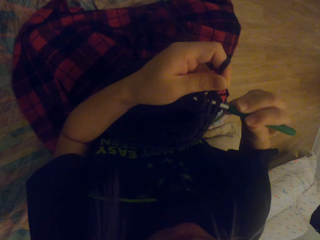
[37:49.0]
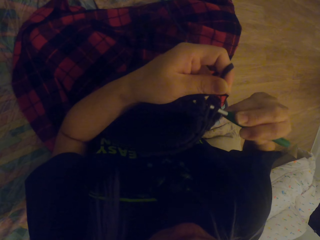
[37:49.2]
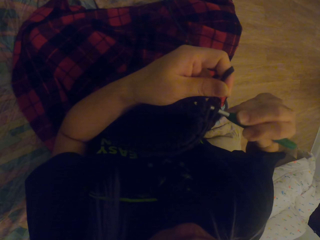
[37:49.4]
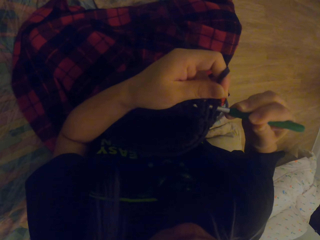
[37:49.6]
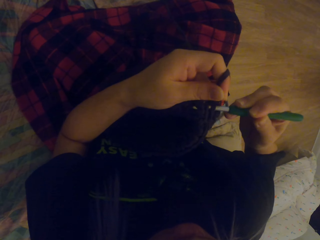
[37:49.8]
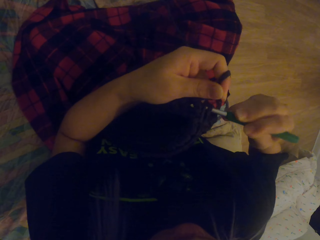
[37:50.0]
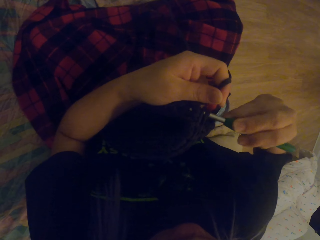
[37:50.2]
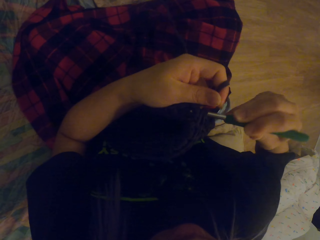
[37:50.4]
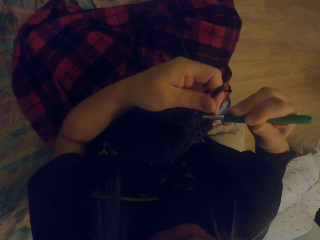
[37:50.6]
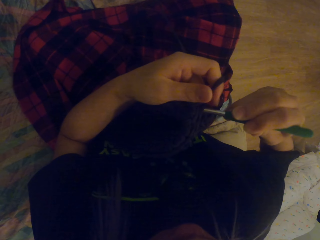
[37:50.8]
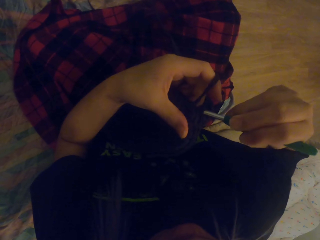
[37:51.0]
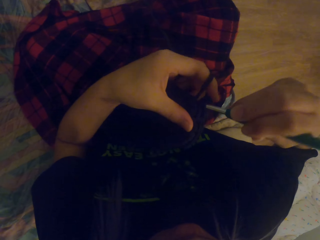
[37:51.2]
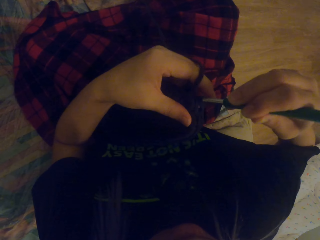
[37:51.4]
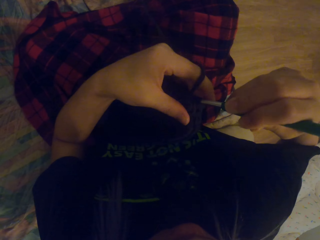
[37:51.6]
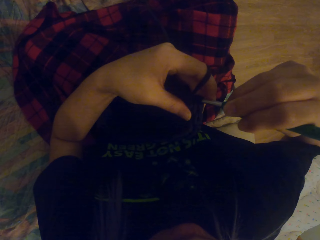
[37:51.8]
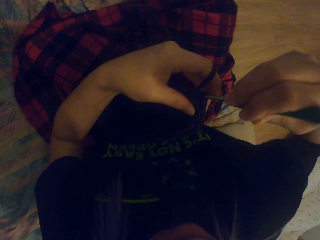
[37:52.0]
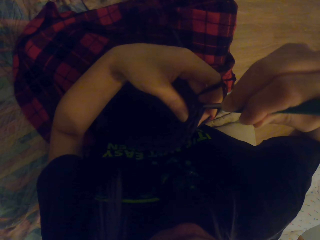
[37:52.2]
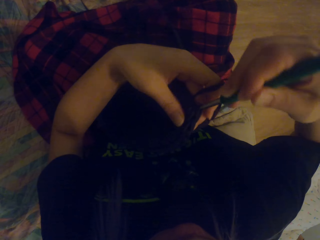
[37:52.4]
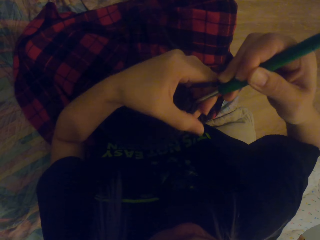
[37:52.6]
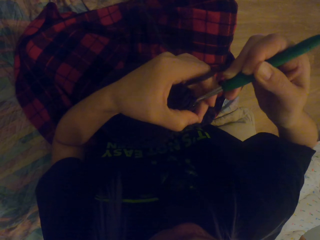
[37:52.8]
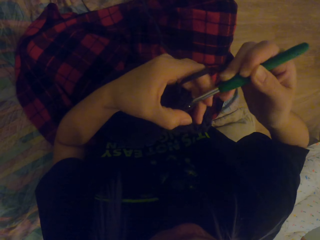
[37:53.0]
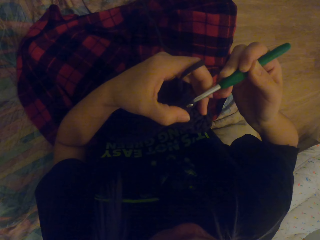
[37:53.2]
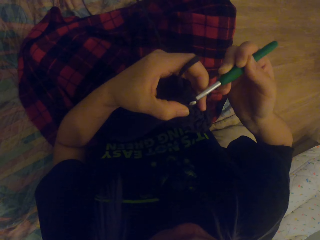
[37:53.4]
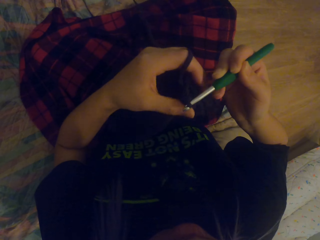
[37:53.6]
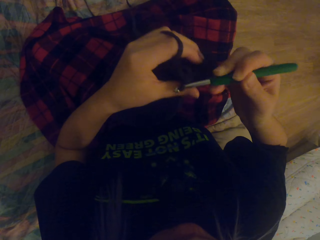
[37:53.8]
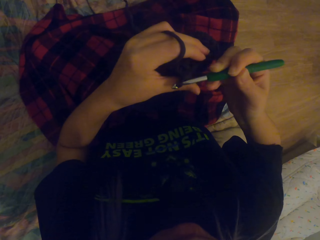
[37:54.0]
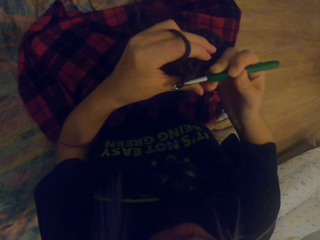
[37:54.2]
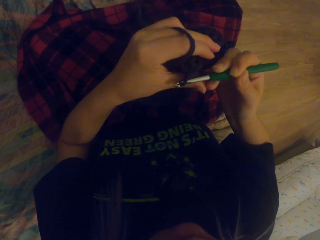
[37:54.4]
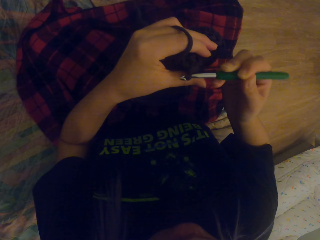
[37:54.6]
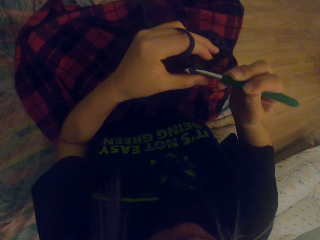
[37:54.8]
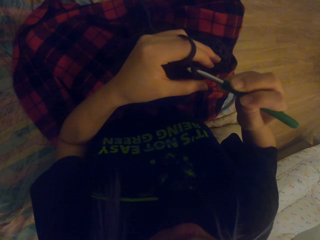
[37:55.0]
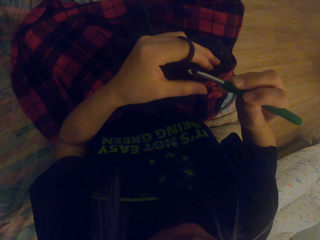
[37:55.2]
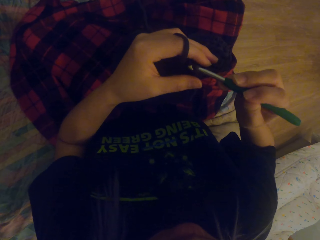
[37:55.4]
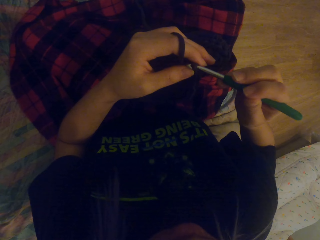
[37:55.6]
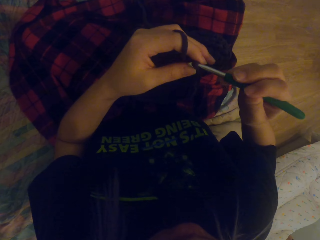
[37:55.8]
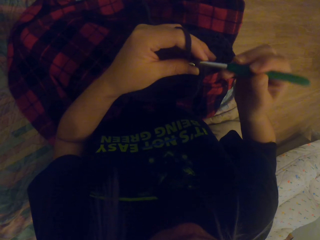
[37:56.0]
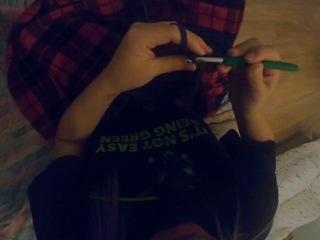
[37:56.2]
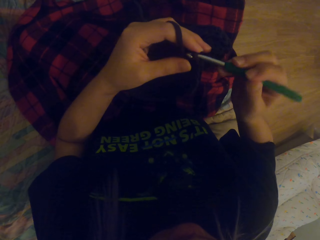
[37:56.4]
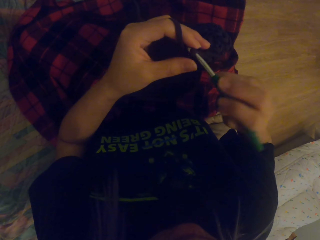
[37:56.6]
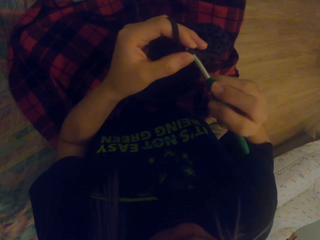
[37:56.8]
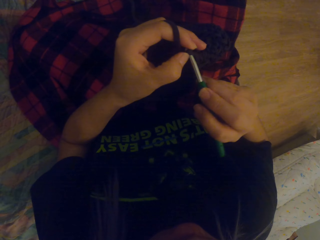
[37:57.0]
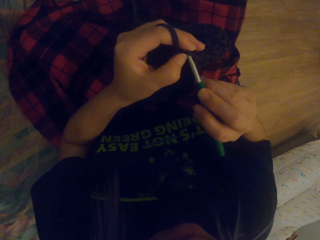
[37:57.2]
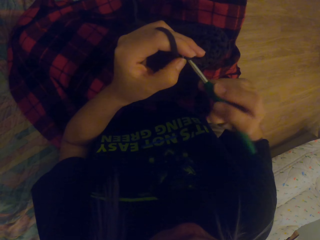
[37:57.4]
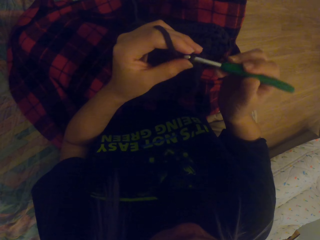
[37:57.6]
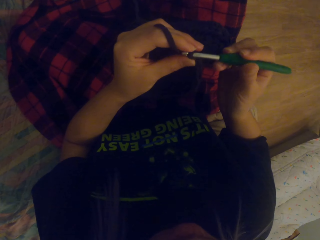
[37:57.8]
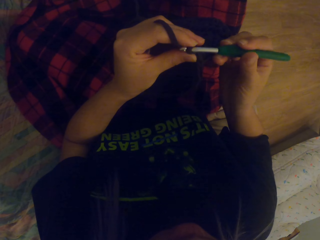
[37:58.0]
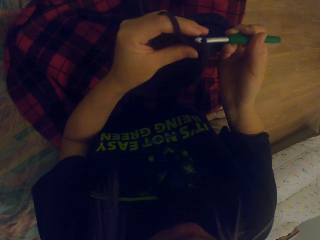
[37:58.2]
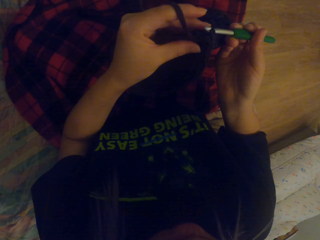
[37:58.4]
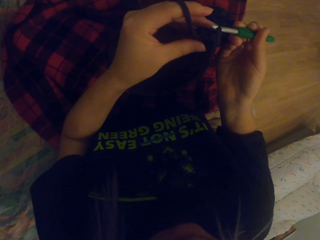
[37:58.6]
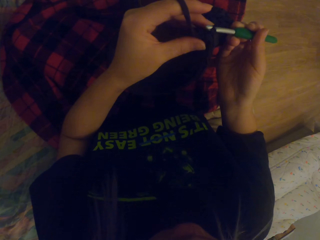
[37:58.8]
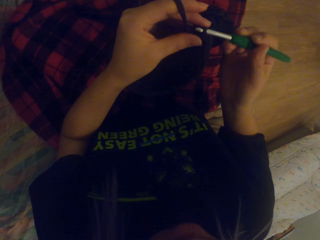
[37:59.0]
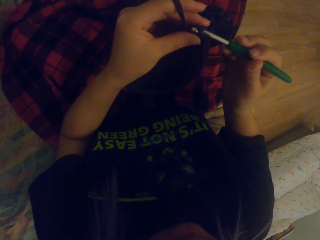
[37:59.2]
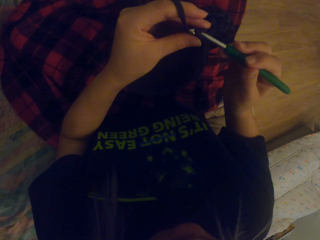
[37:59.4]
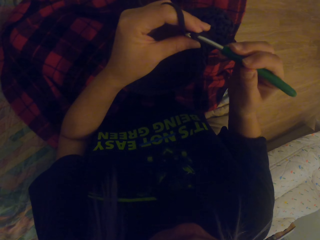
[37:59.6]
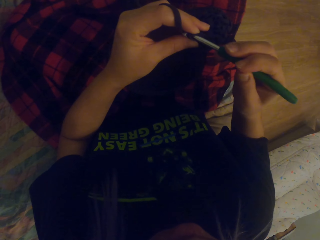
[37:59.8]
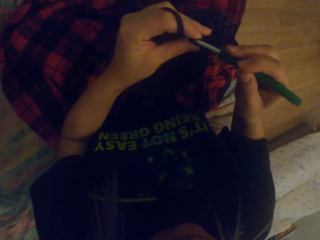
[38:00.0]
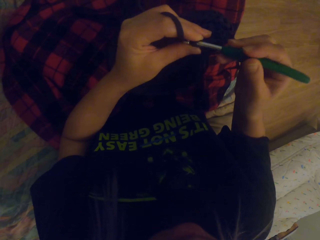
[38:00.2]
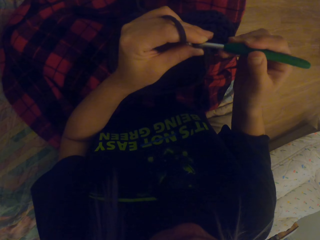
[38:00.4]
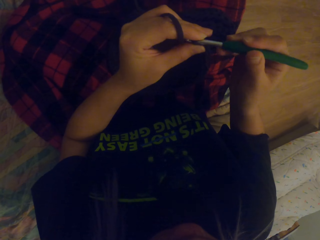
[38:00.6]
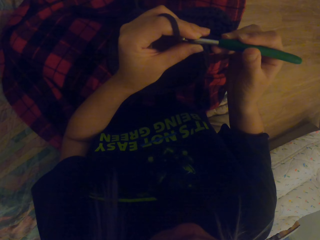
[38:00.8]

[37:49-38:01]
The camera wearer crochets the yarn out with a crochet hook. They pull up the thread.

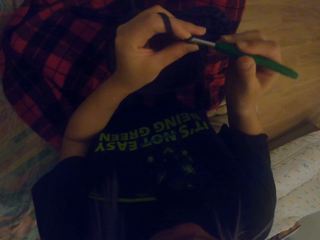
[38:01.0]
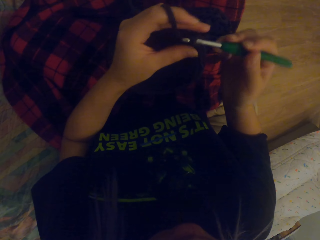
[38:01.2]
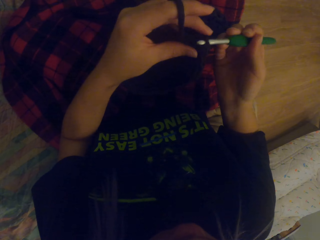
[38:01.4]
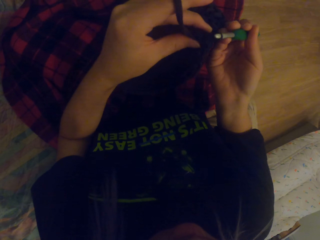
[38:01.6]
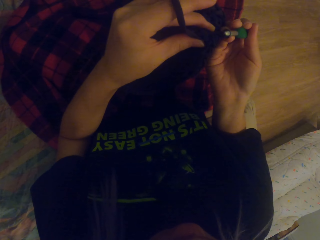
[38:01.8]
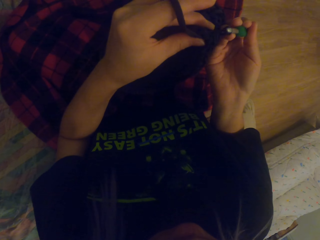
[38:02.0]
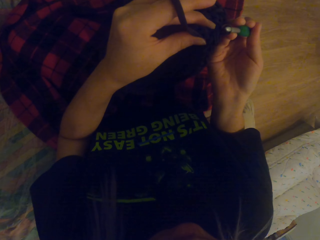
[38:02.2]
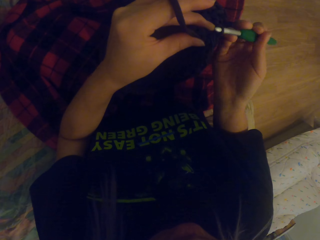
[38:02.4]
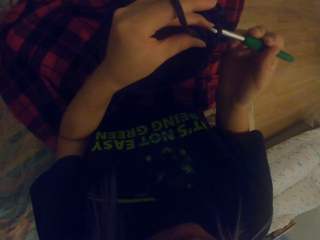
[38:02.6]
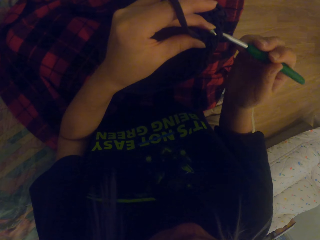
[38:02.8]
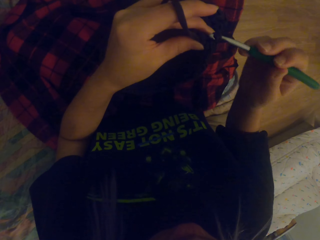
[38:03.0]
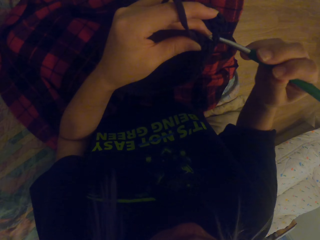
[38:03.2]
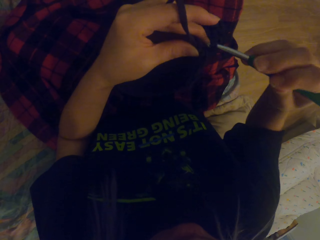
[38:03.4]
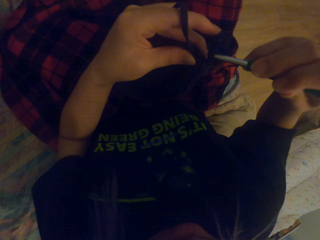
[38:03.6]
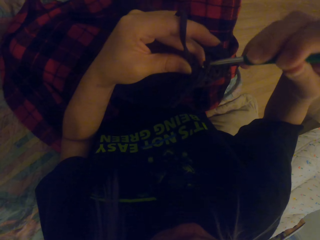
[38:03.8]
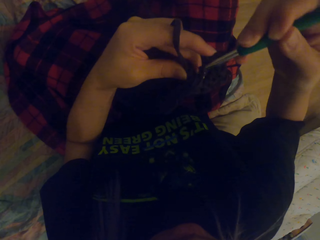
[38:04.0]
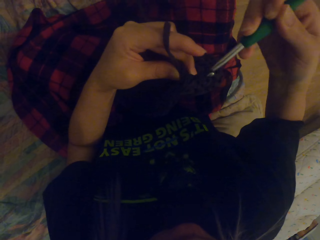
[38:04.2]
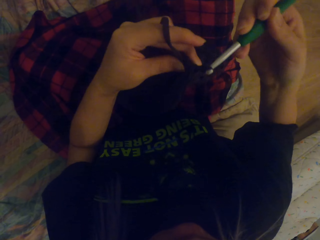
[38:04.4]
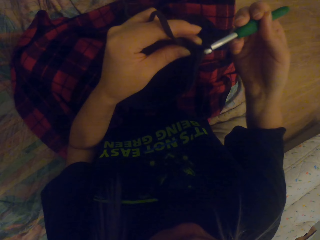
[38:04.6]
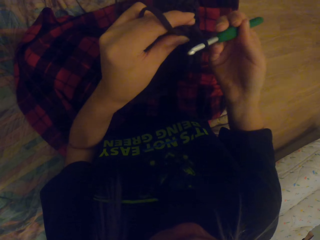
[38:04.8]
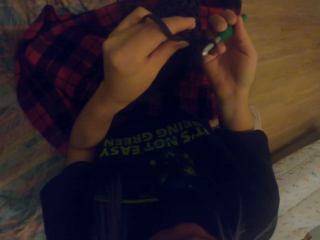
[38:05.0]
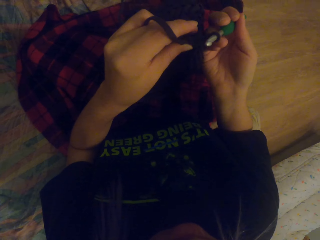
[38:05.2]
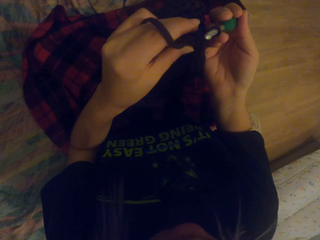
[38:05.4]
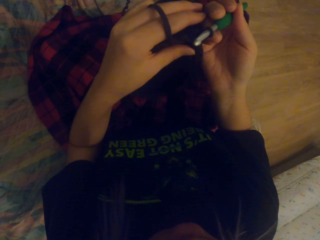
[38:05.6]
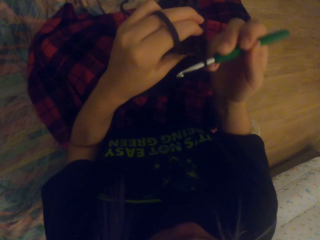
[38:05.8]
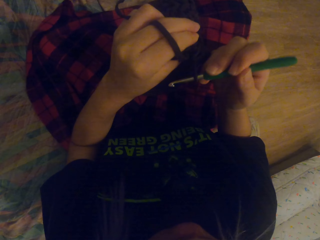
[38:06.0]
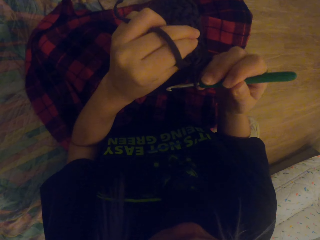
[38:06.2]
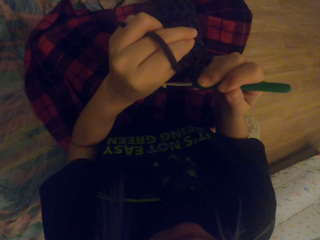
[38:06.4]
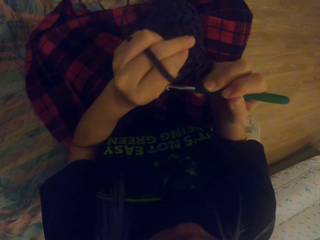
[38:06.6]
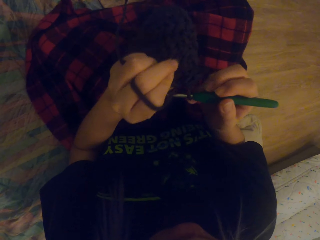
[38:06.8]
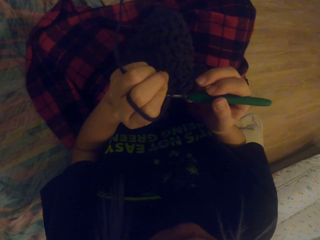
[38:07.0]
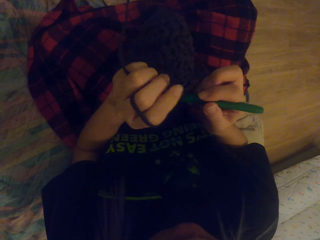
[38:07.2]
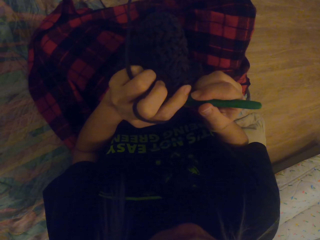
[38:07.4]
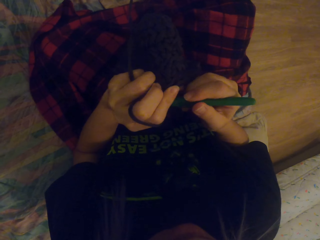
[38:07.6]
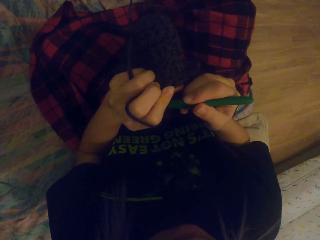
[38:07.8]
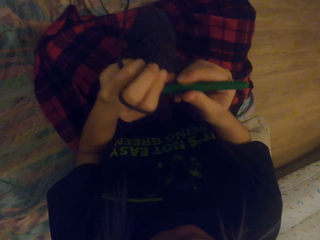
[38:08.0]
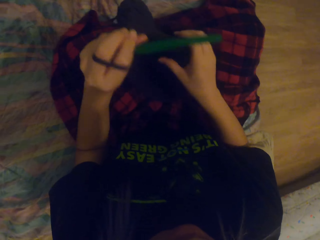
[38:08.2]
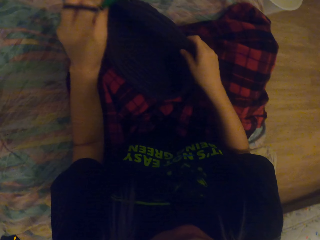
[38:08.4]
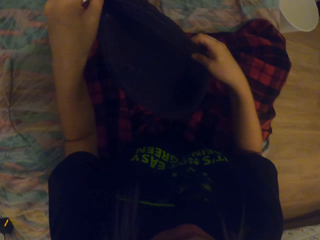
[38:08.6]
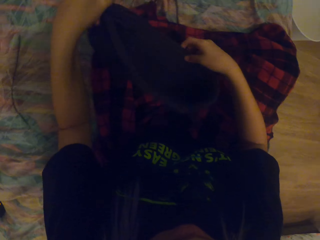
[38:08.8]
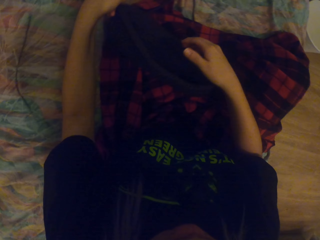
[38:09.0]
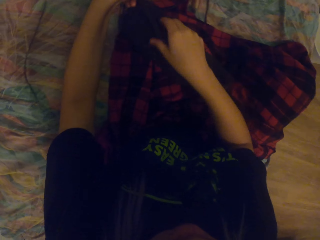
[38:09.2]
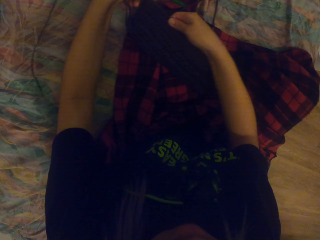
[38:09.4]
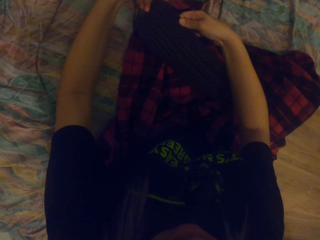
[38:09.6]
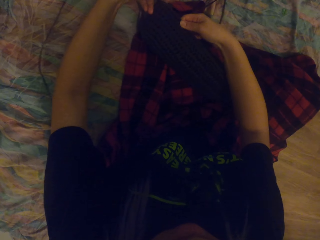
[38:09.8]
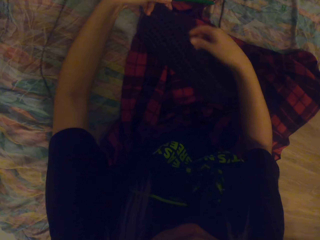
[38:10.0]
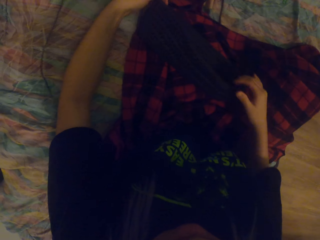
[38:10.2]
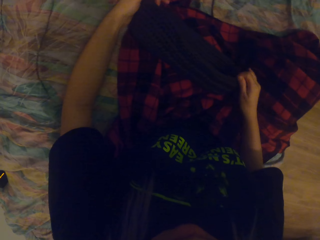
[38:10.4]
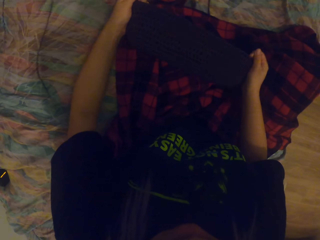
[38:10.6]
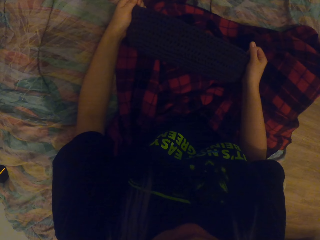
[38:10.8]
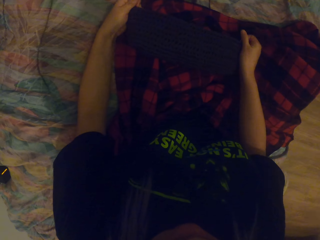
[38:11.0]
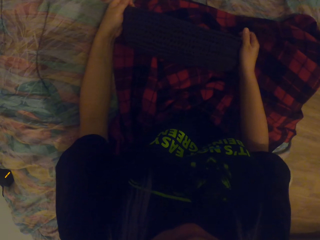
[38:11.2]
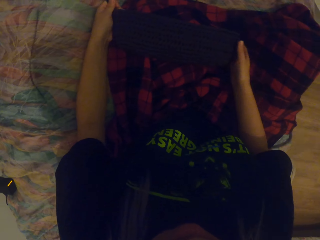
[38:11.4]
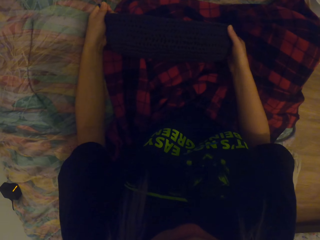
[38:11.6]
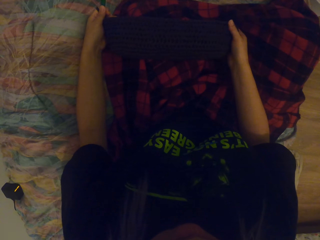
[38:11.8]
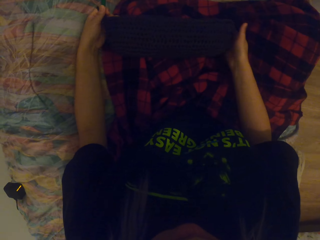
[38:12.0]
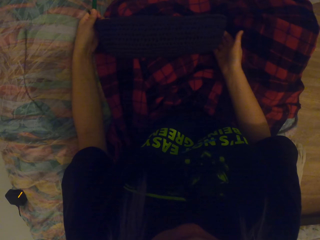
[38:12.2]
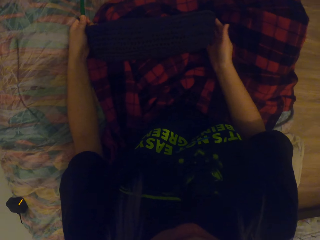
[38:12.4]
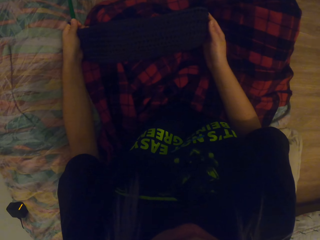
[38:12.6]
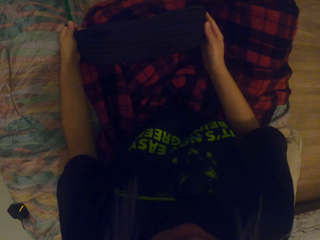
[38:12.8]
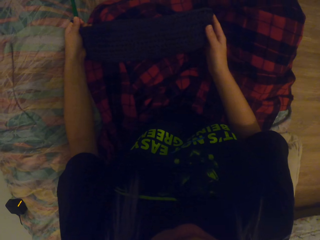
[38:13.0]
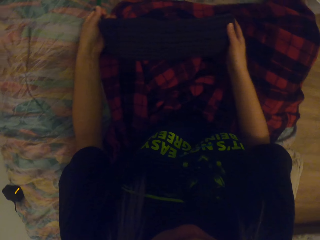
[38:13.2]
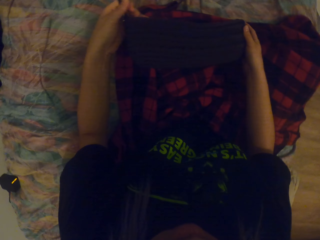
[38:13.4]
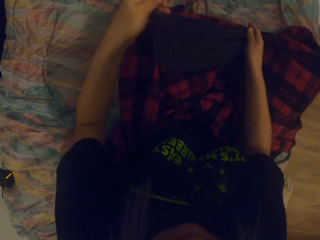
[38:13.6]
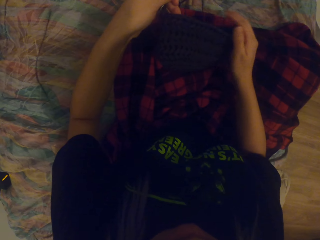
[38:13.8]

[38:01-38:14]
The camera wearer crochets the thread out. They pull up the thread. They touch the crocheted yarn. They touch the bag. They place the thread down. They stretch the crocheted yarn.
